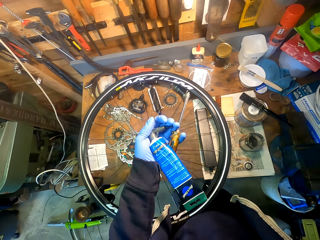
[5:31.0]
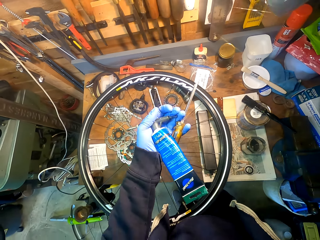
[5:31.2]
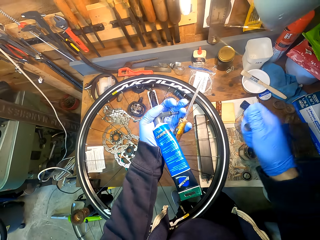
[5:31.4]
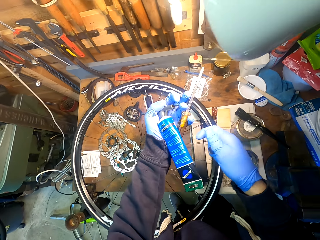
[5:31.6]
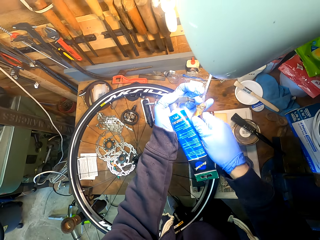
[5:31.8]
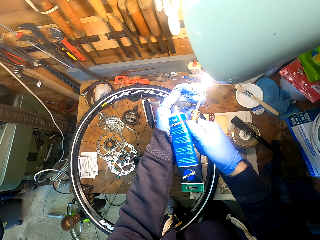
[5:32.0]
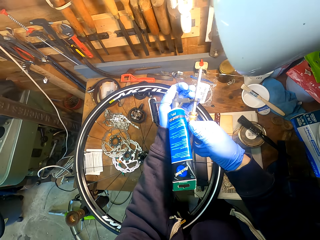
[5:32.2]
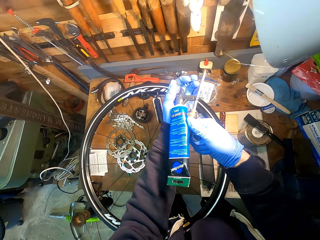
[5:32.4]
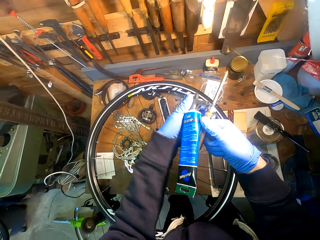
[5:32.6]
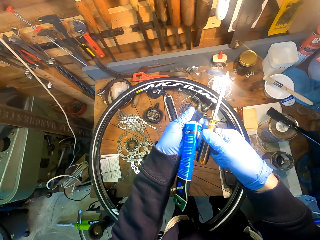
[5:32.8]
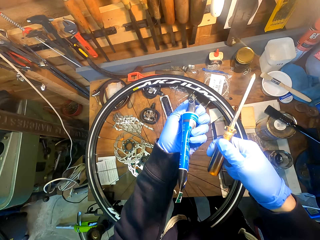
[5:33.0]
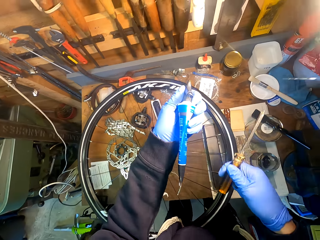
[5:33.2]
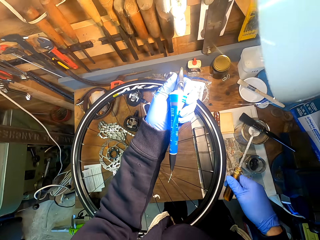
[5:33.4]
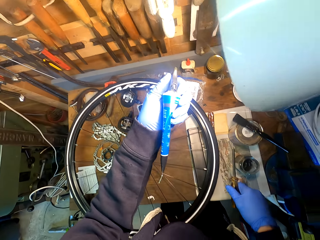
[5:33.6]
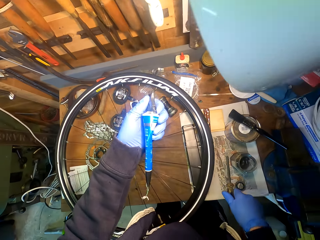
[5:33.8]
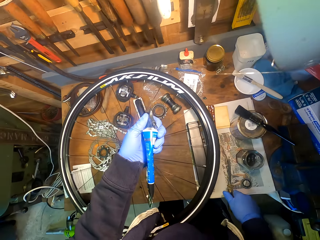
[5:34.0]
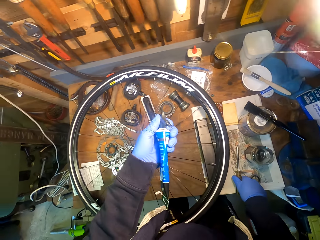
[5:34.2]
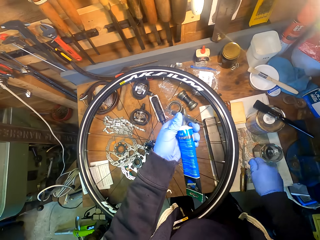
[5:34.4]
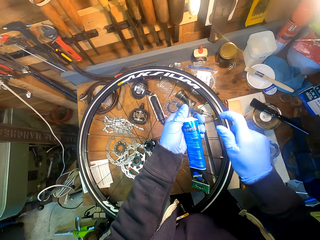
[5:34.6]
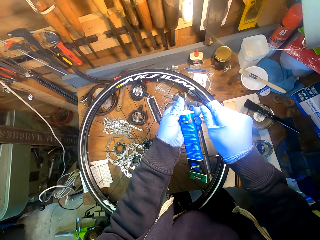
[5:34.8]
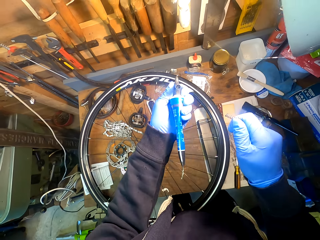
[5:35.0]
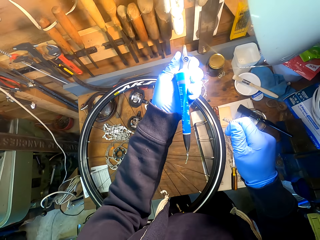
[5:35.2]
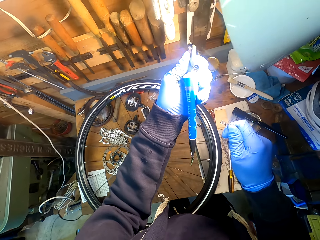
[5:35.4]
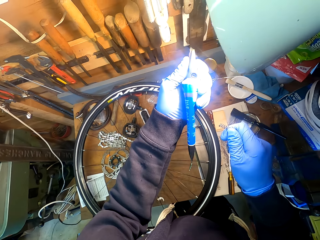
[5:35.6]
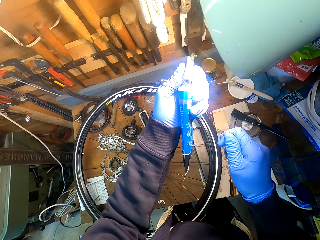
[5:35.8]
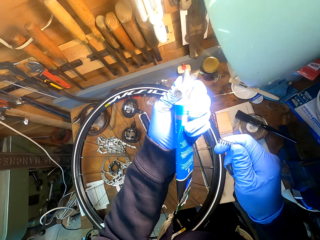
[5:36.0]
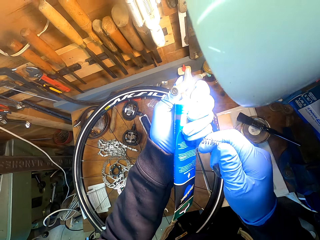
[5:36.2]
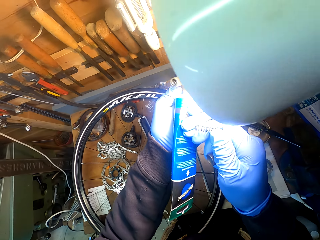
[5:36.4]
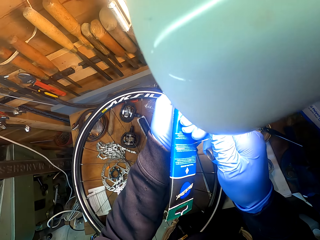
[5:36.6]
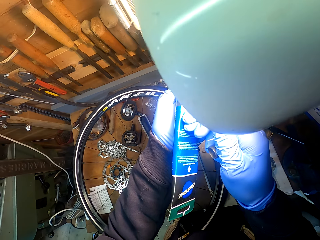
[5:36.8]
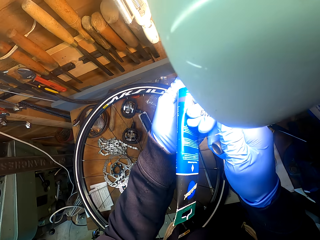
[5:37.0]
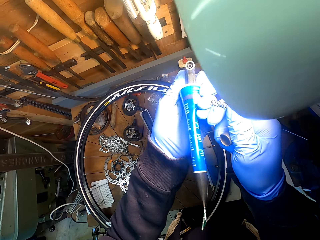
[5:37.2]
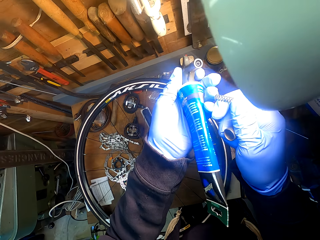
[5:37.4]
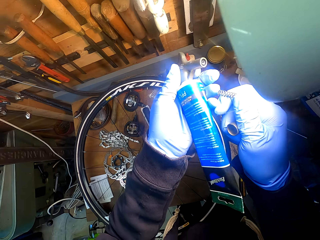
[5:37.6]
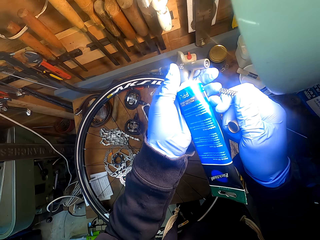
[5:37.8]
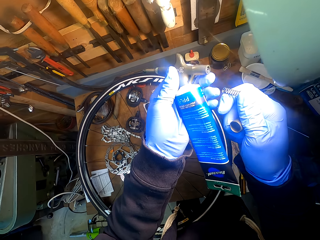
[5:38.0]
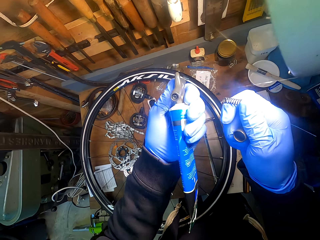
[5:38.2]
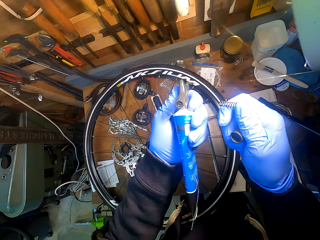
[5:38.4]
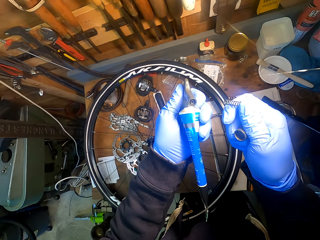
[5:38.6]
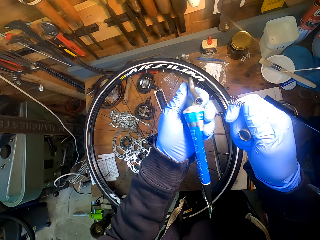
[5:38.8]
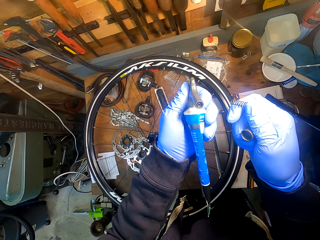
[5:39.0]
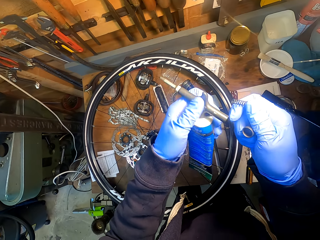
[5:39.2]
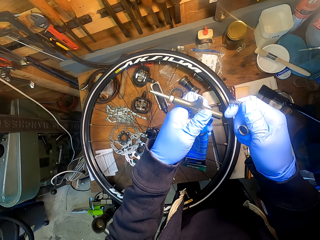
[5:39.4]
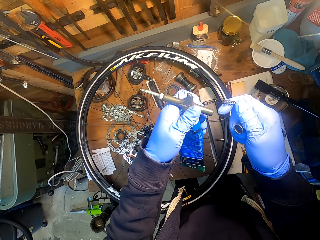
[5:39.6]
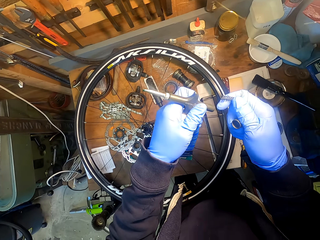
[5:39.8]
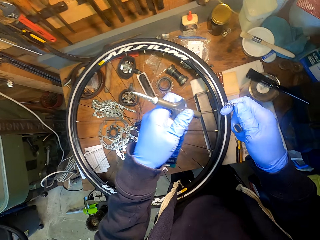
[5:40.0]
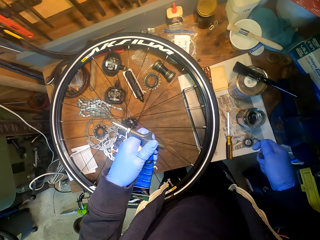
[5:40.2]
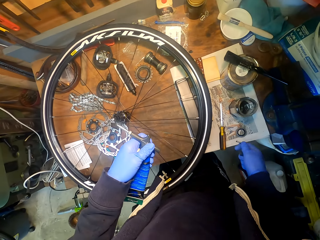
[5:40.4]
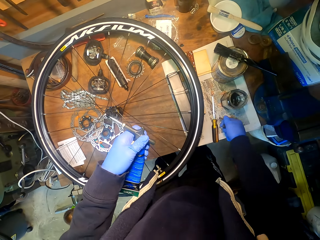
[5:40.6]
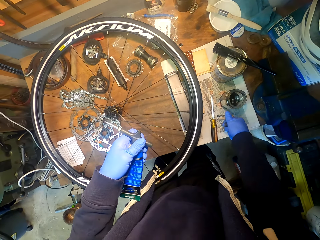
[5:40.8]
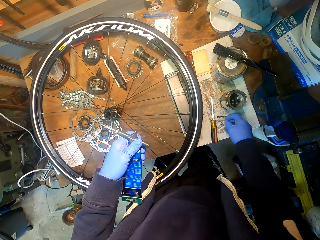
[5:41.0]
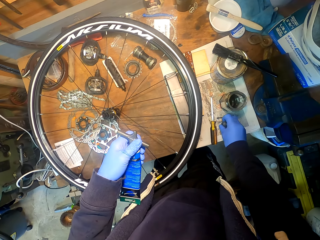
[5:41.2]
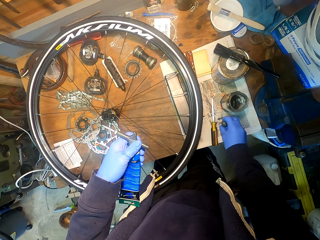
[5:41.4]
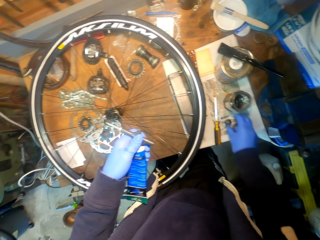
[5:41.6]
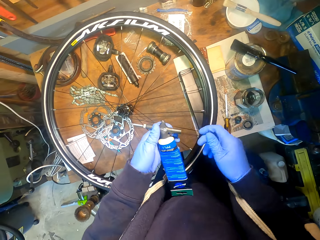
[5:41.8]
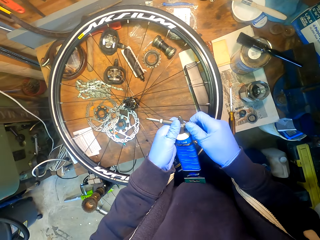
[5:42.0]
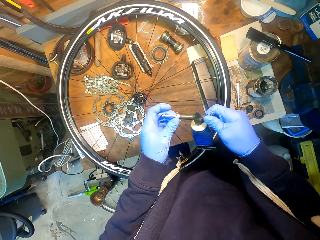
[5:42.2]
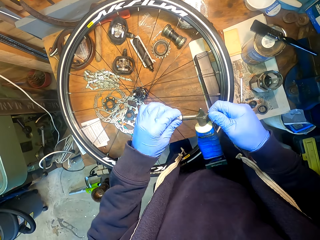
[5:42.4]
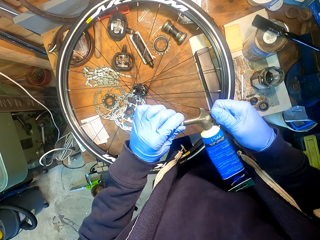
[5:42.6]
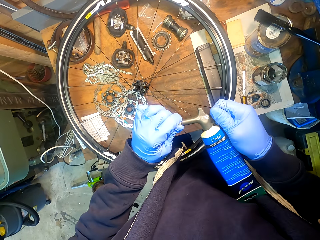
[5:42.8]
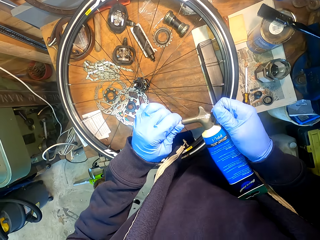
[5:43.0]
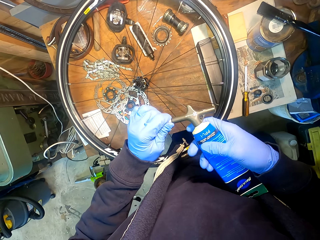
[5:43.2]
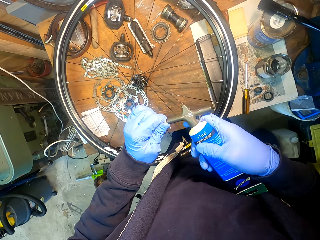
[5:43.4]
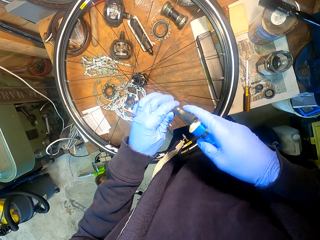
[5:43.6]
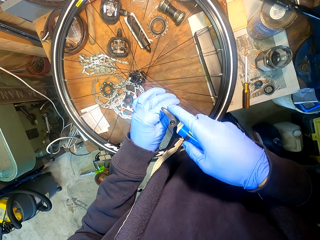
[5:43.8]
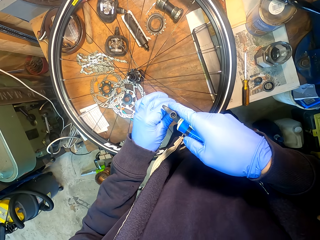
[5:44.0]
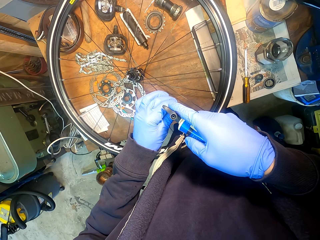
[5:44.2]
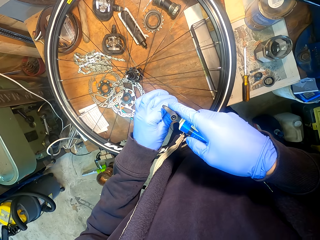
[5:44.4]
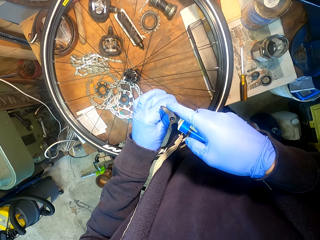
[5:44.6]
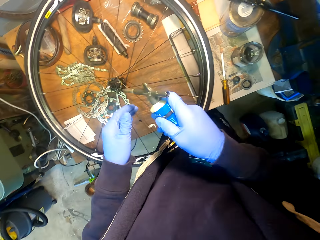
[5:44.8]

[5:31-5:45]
The camera wearer adjusts a glue bottle on his hand. He puts down a screwdriver on a table. He removes a spring from a lid. He adjusts the glue bottle on his hands. He puts down the spring on the table. He adjusts the glue bottle on his hands.

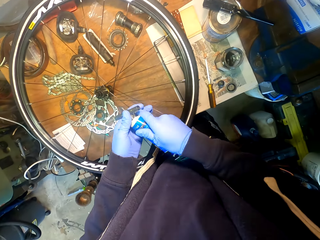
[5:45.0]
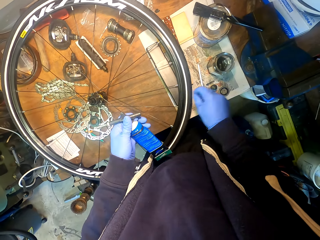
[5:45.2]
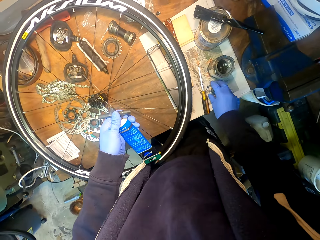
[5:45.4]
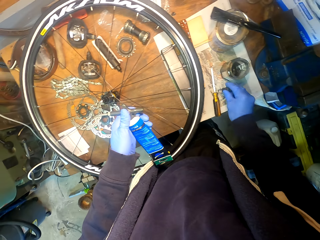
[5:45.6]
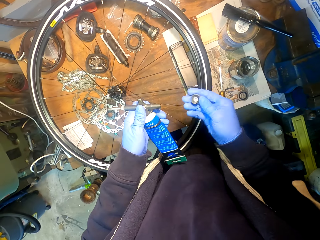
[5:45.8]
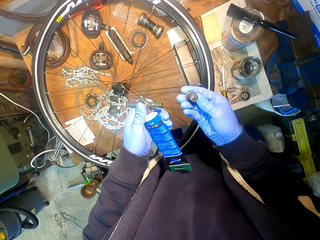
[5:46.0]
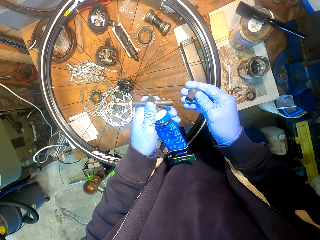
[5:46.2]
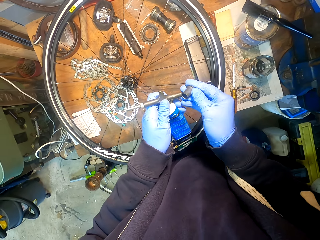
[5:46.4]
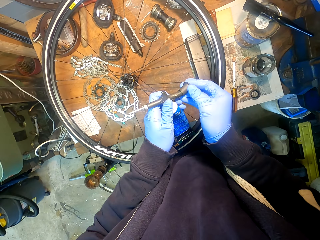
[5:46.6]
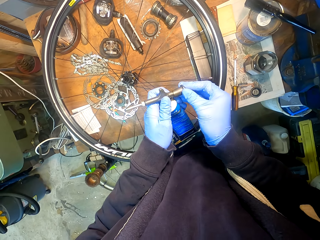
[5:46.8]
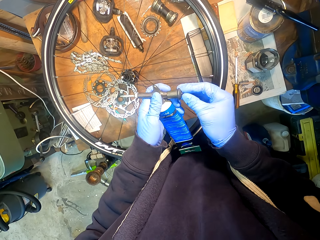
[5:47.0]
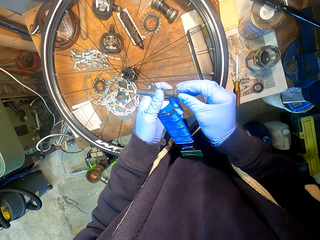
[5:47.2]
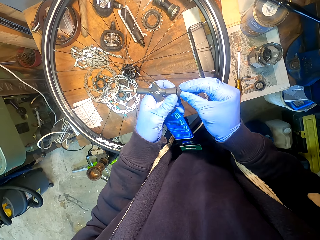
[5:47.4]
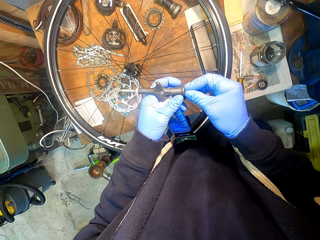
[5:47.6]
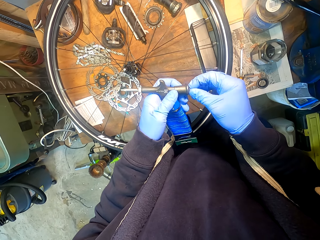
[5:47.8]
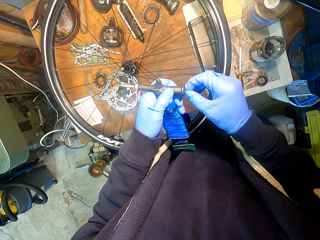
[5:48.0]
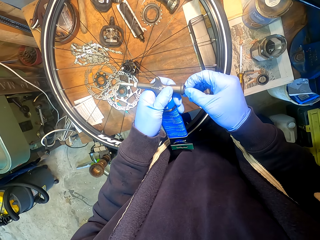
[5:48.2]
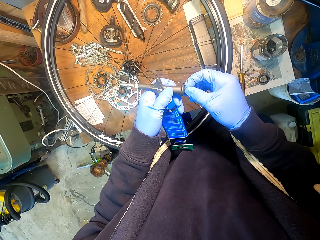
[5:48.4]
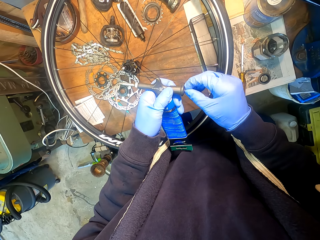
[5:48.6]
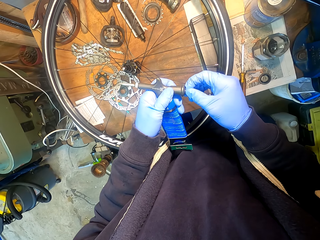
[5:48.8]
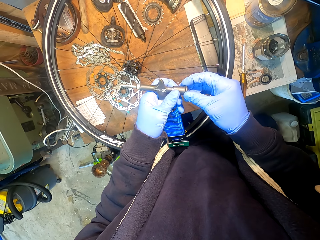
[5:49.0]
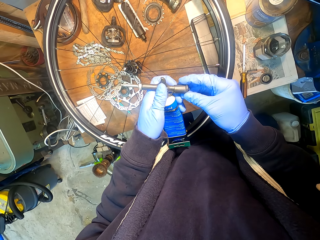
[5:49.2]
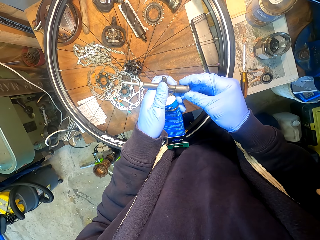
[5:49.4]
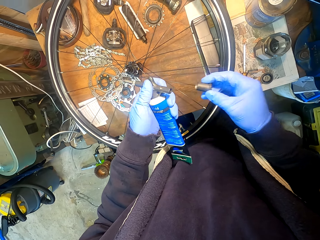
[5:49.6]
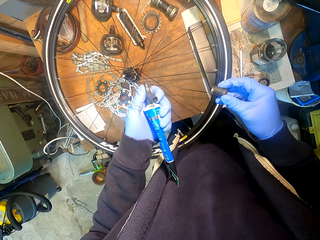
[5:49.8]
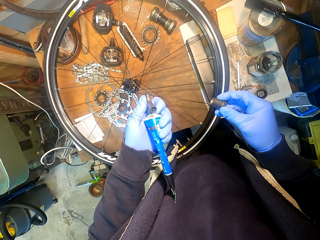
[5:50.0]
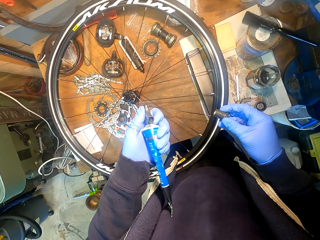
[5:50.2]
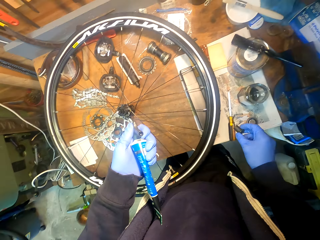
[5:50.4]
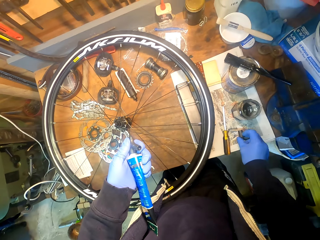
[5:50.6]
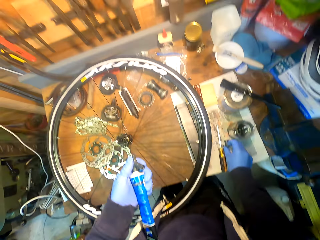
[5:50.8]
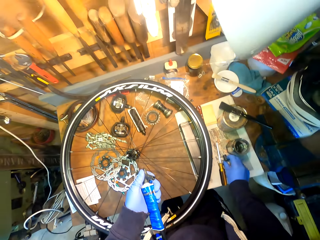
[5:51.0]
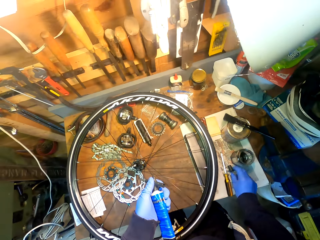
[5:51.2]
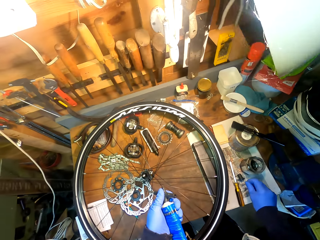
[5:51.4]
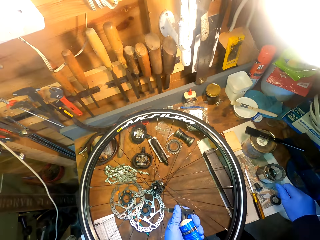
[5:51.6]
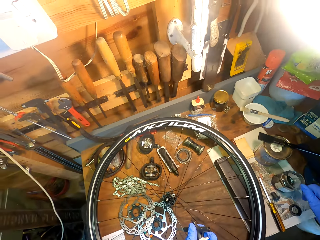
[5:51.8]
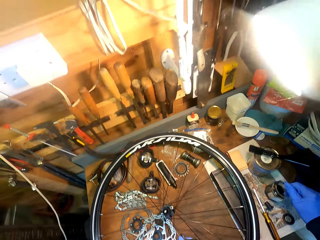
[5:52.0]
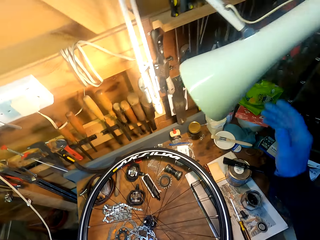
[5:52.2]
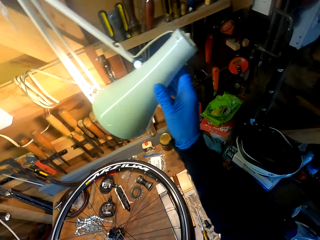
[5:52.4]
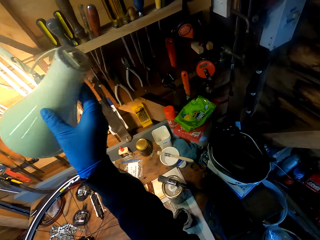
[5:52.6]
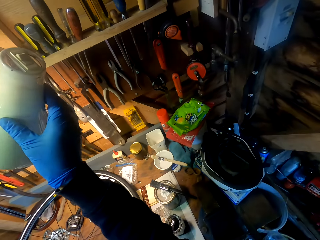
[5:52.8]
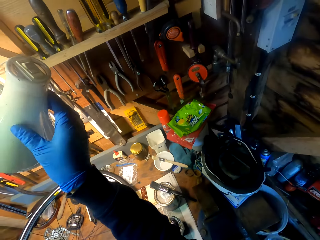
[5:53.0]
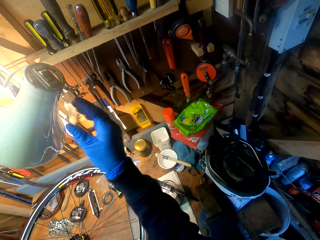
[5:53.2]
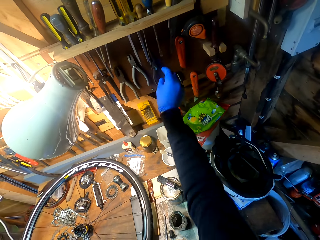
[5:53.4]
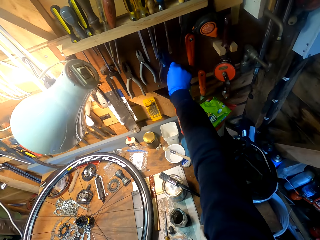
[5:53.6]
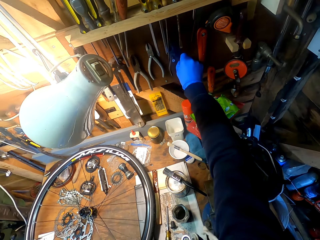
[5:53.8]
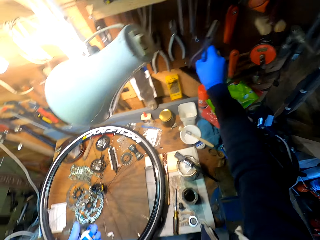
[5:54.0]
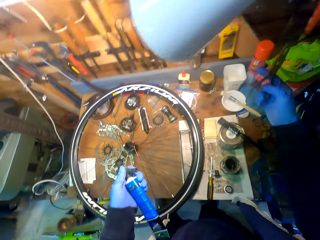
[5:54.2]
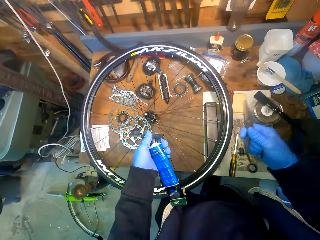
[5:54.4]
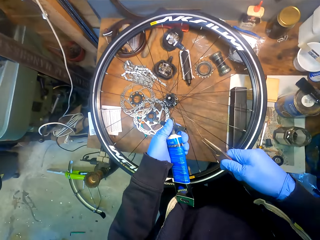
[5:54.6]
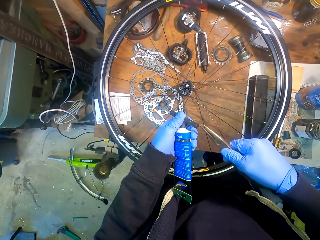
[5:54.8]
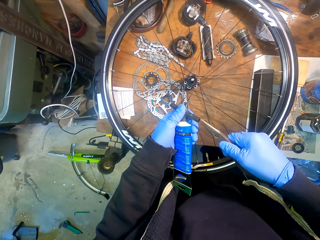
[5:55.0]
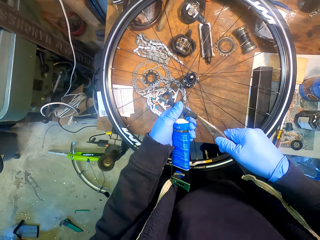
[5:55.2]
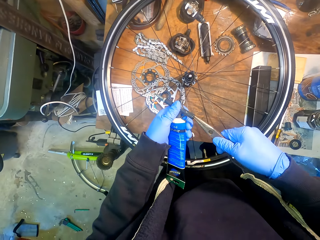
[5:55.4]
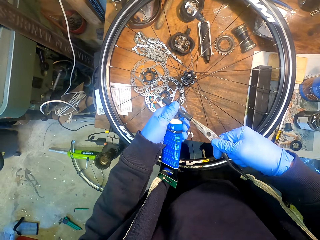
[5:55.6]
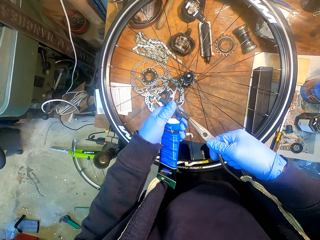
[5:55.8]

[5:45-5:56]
The camera wearer picks up a lid or bottle top from the table. He inserts the lid on a glue bottle. He adjusts the lid on the glue bottle. He removes the lid from the glue bottle. He puts down the lid on the table. He looks around a room. He adjusts a lamp with his hand. He picks up pliers from a wall. He fixes the bottle top with the pliers.
